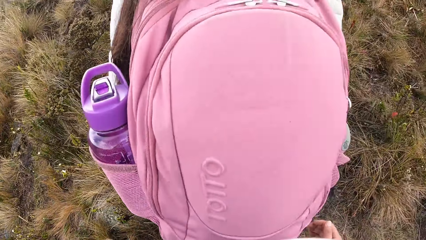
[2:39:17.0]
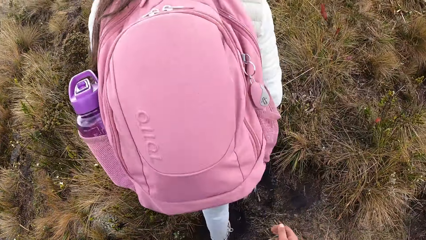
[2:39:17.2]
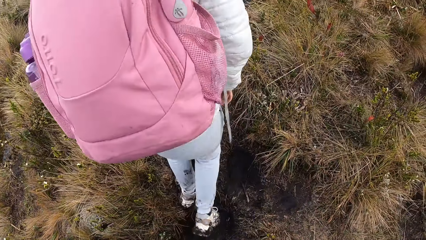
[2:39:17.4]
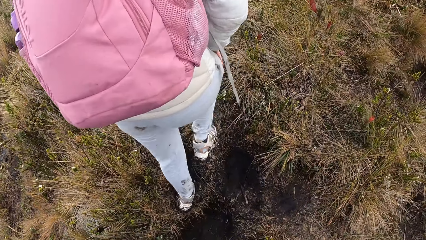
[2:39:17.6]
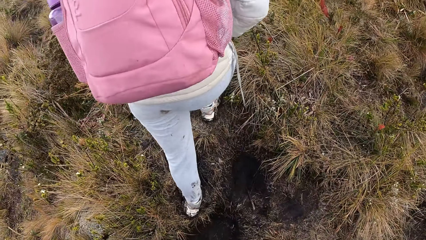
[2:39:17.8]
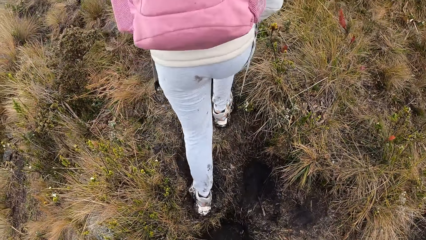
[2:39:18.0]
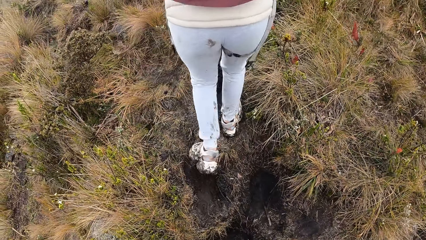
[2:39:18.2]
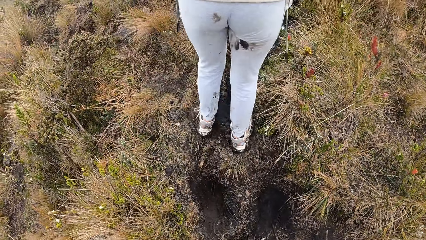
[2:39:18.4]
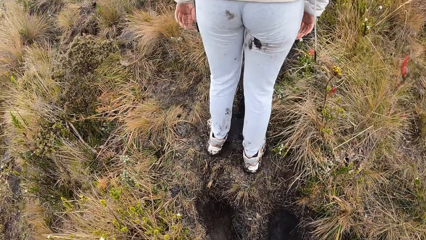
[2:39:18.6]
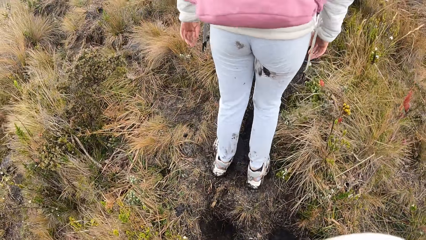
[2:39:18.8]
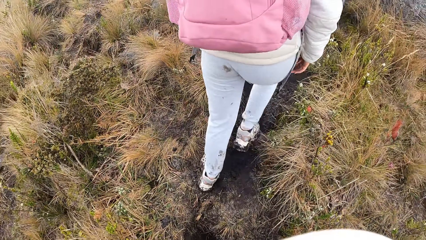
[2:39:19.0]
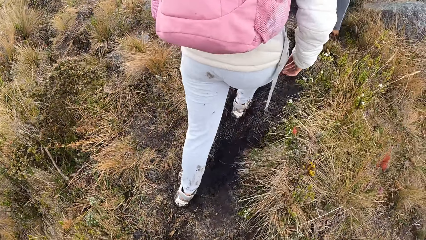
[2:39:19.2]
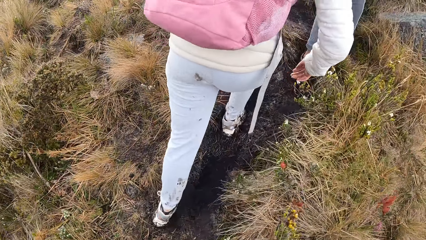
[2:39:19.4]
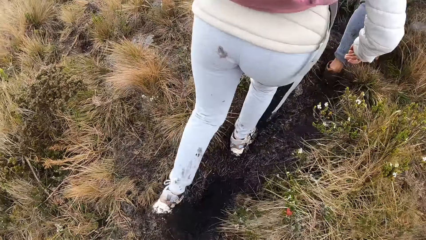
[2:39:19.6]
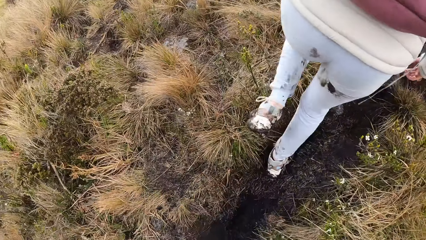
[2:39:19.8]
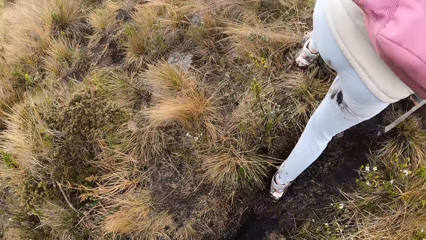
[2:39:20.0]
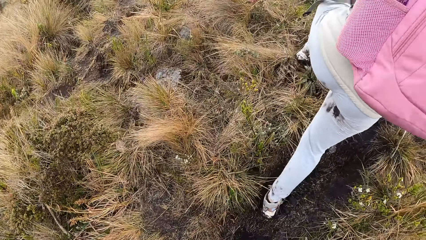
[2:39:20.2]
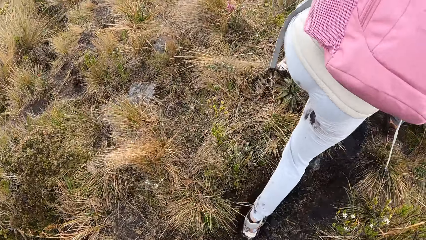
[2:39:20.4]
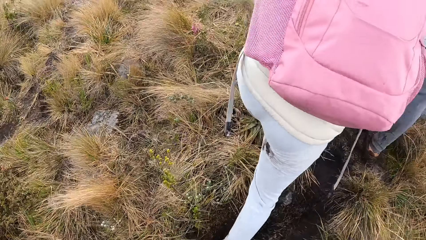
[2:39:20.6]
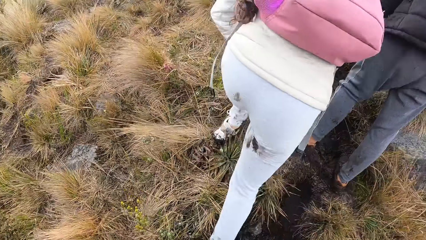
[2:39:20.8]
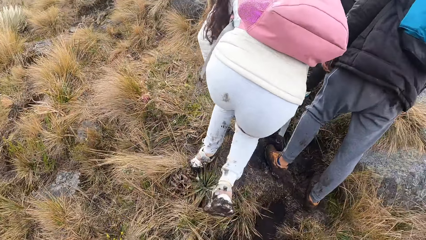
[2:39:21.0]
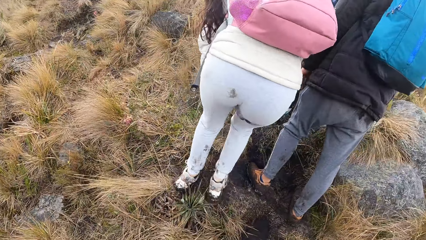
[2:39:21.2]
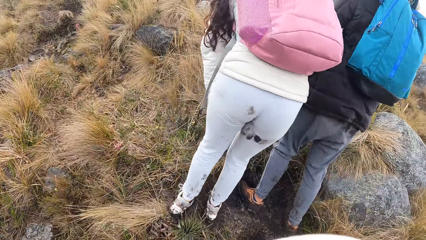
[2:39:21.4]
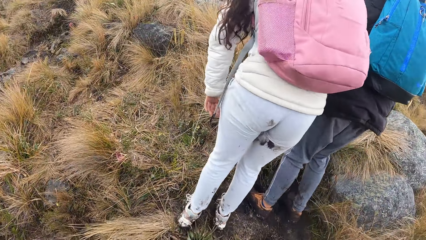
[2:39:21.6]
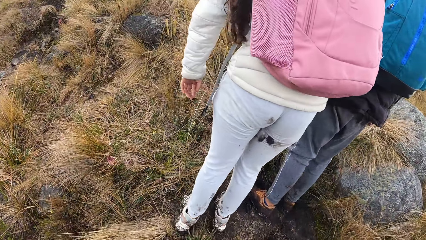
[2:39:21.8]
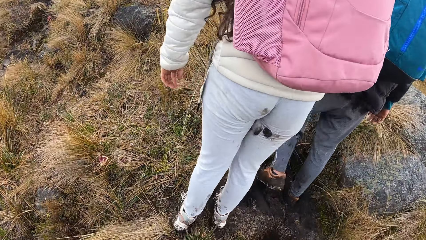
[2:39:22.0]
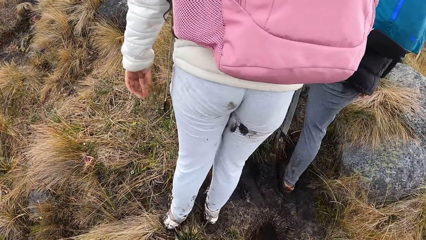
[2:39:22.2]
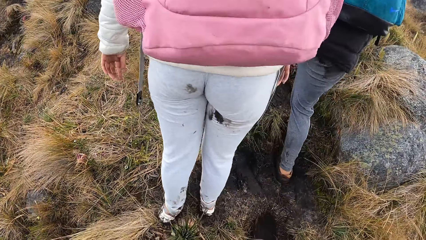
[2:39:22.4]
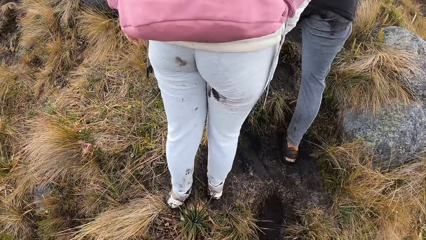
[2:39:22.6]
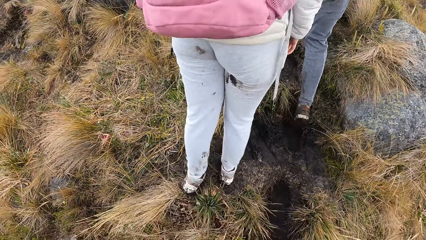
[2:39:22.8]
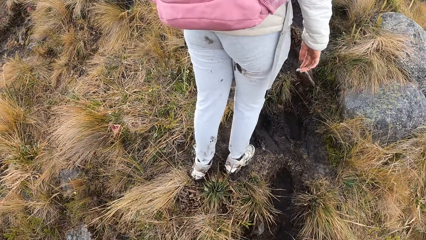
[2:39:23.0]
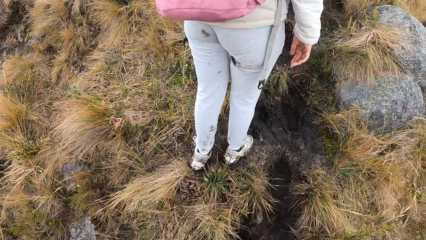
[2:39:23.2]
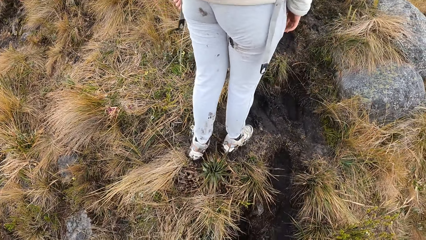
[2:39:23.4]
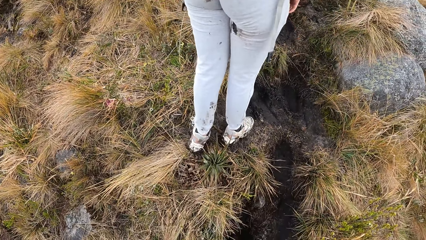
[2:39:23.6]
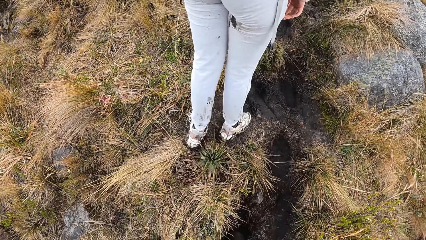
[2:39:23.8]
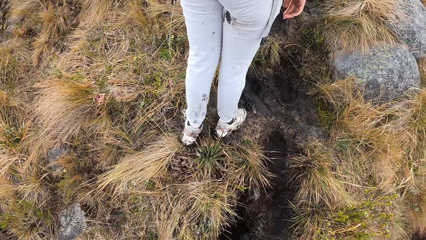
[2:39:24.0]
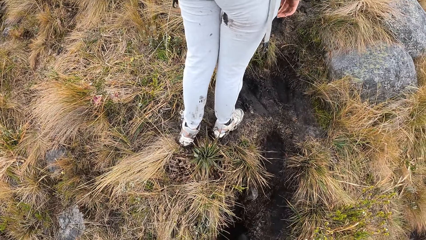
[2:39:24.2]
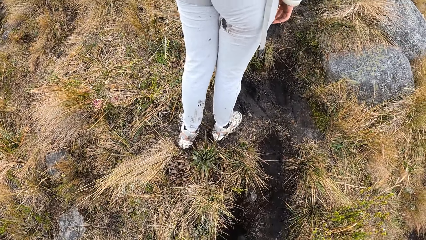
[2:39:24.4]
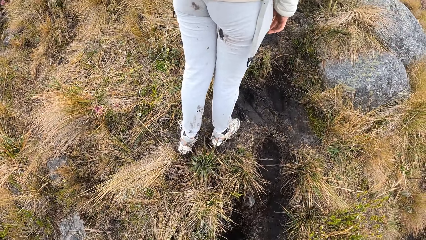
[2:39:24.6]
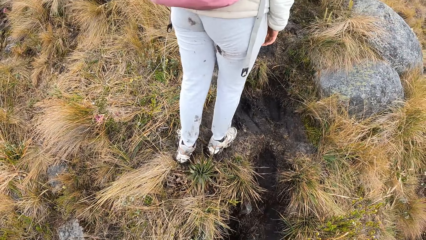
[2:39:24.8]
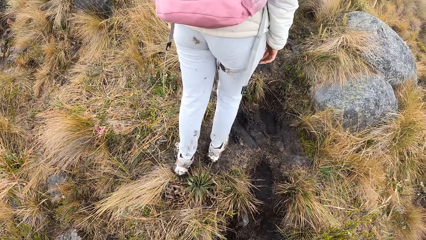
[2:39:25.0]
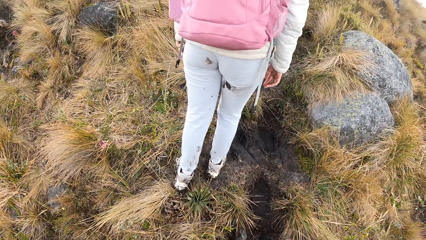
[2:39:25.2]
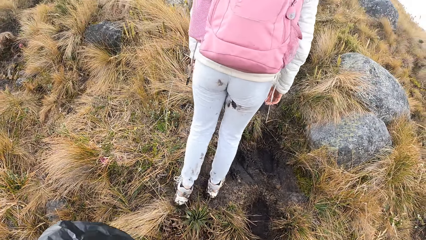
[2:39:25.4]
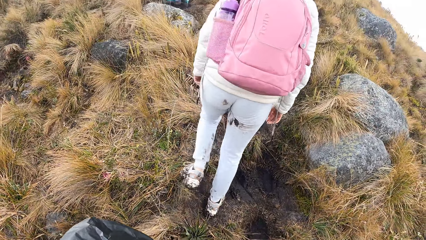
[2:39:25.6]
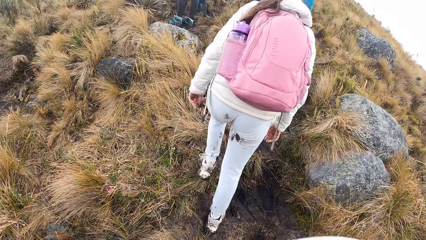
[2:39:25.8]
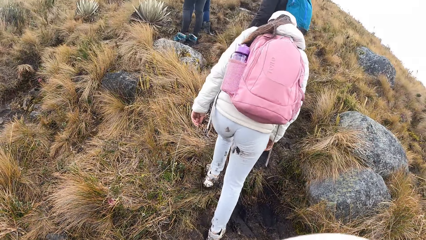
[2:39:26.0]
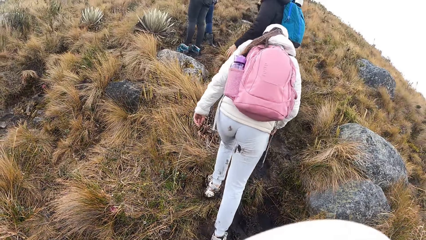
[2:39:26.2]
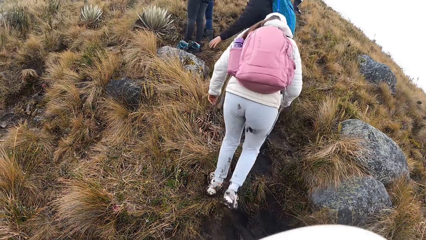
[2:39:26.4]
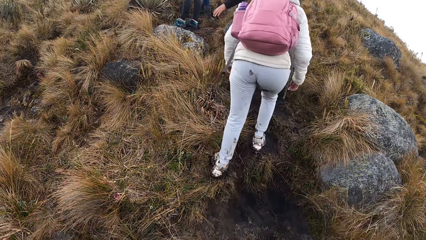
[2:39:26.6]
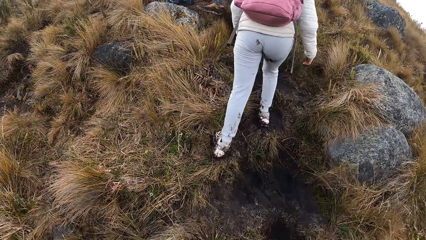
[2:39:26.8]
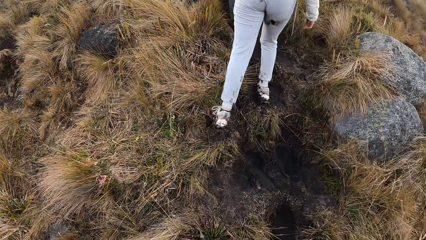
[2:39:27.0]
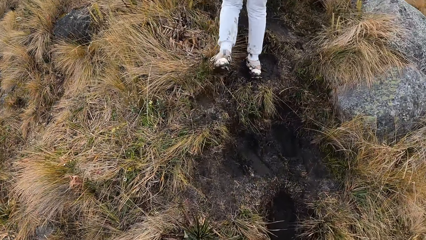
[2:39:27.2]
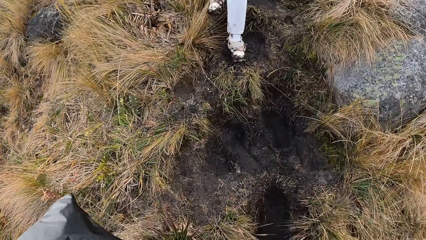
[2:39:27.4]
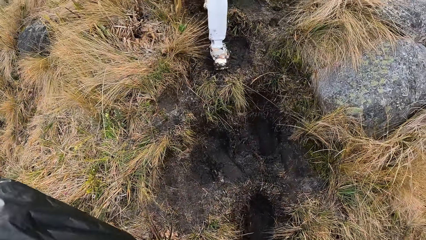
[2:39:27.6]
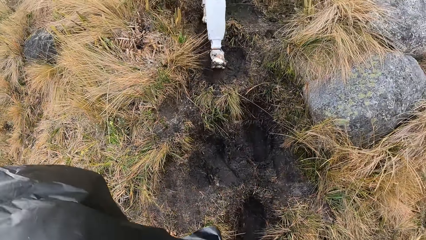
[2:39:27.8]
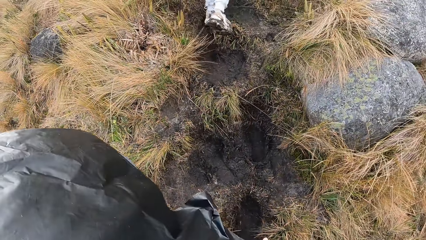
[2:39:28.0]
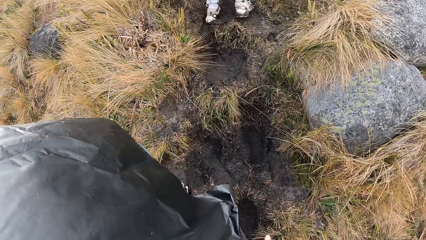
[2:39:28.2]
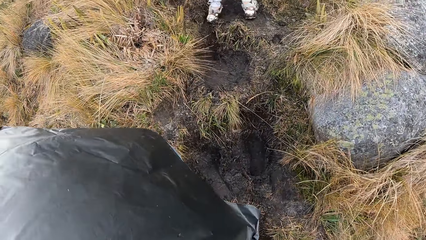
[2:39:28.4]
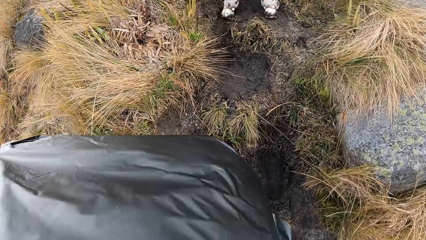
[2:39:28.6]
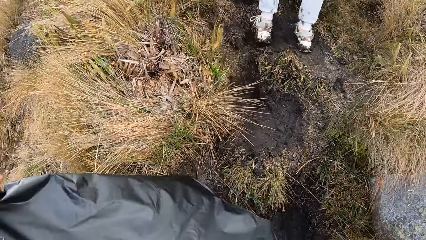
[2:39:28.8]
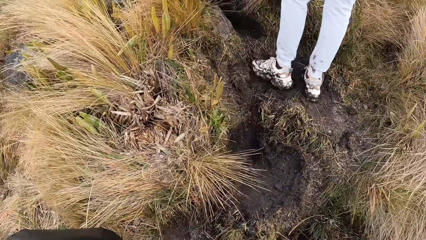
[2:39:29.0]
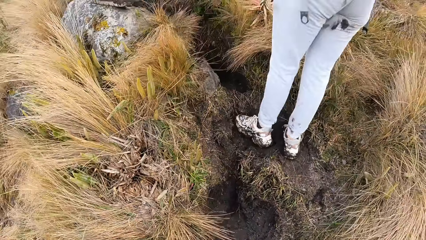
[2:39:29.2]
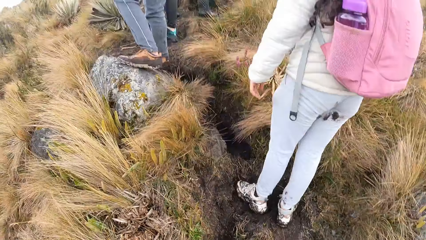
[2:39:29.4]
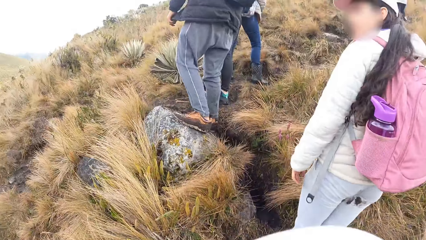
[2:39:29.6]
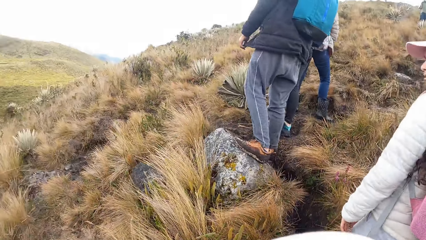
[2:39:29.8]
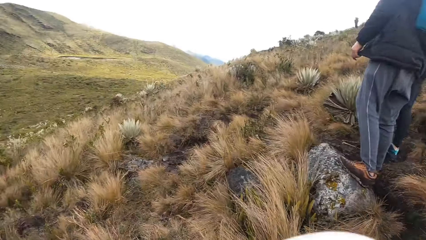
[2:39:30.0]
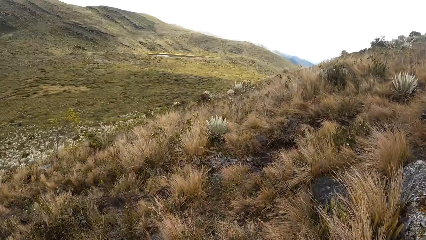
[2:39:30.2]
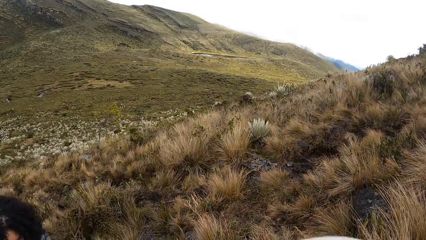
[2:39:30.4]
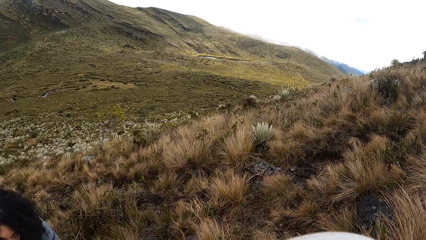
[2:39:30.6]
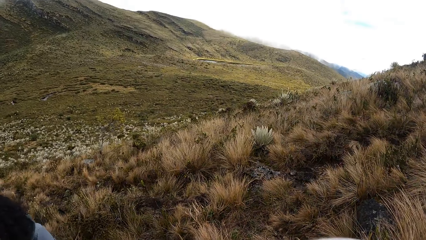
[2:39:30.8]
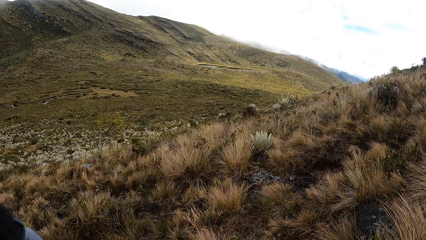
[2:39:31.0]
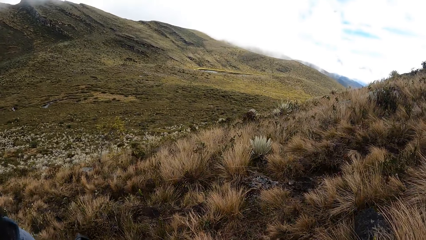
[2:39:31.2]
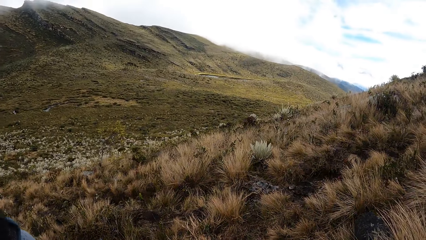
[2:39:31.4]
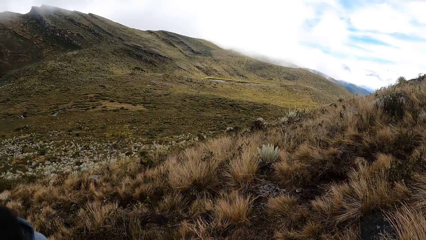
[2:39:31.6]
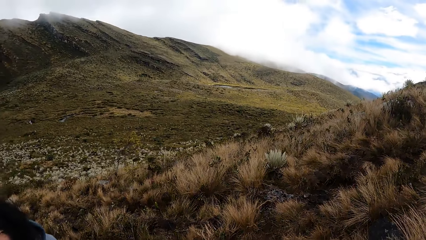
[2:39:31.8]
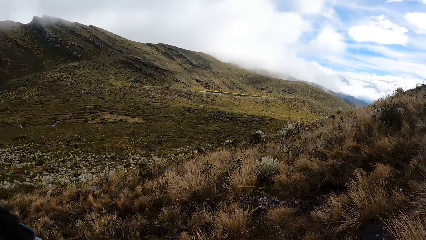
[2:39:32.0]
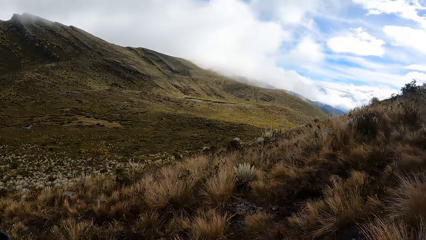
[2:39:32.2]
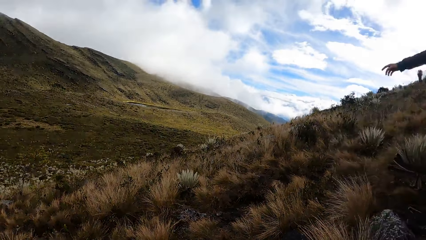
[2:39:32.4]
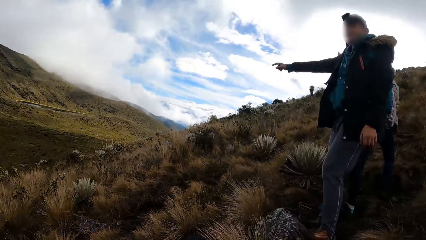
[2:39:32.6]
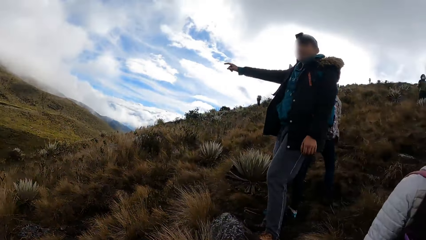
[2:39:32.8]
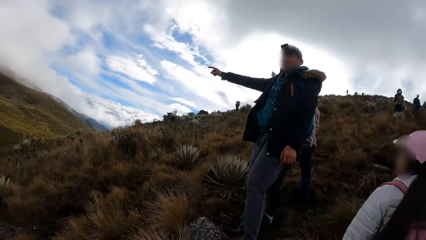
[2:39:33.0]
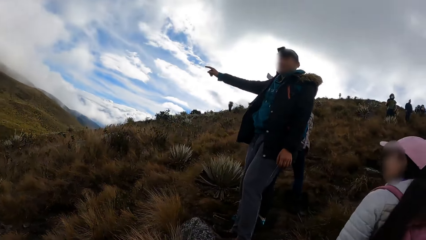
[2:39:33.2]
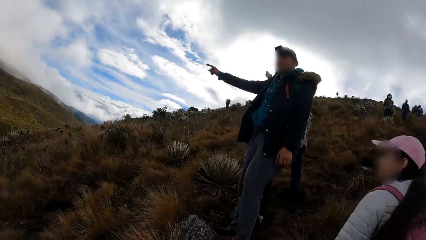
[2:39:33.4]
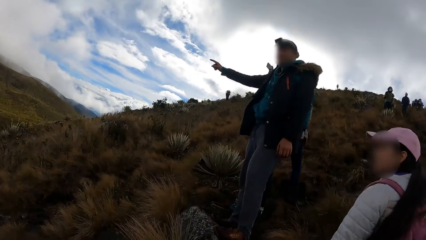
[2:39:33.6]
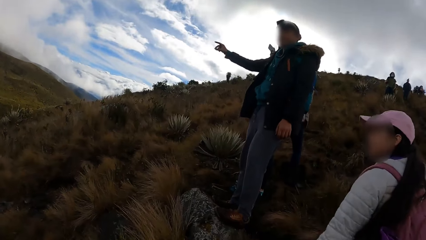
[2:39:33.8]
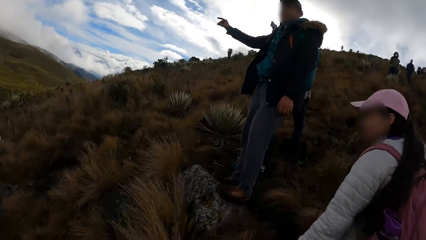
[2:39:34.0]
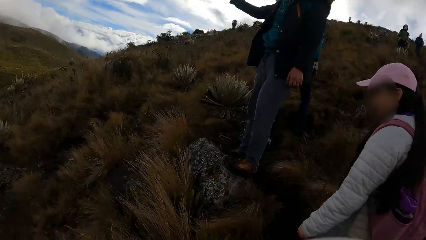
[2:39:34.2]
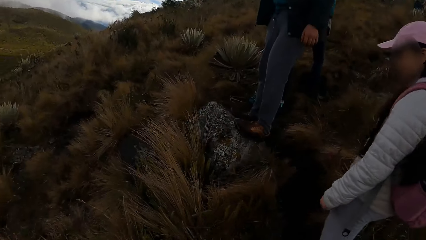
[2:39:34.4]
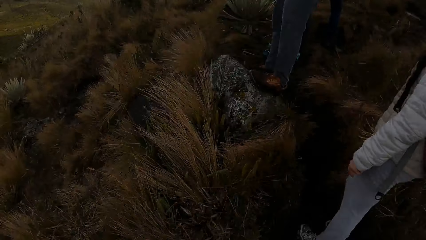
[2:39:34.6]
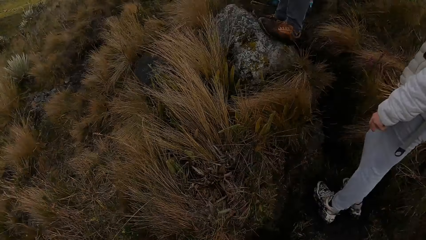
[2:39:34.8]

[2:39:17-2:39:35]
The camera wearer stands. They climb the mountain. They look around. A man interacts with the woman and the camera wearer. The camera wearer looks at a man.
